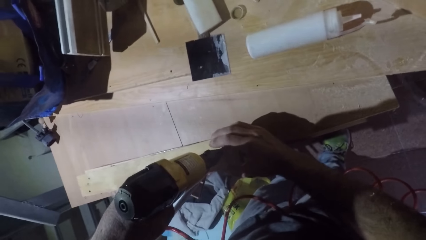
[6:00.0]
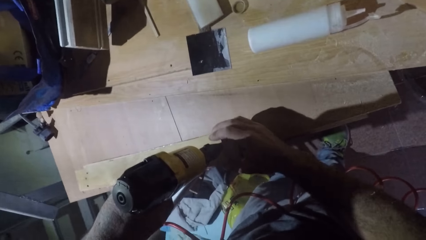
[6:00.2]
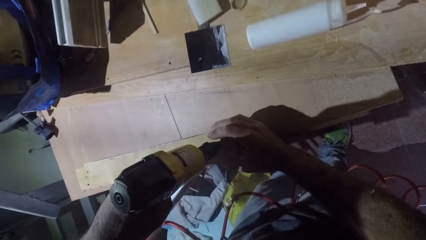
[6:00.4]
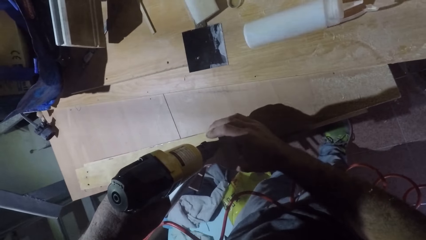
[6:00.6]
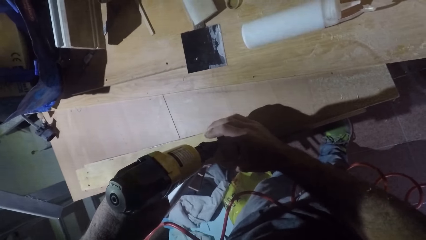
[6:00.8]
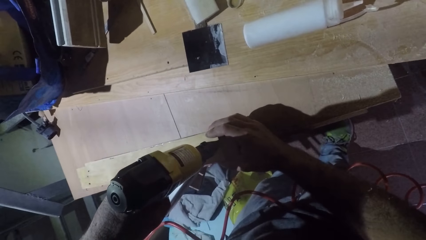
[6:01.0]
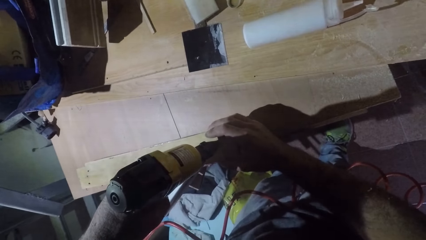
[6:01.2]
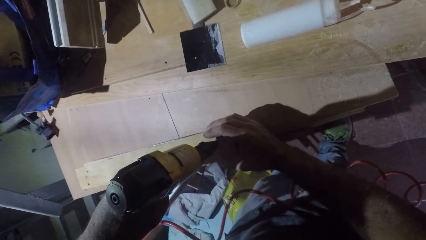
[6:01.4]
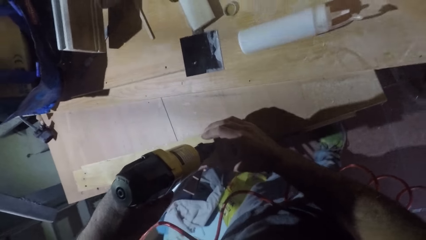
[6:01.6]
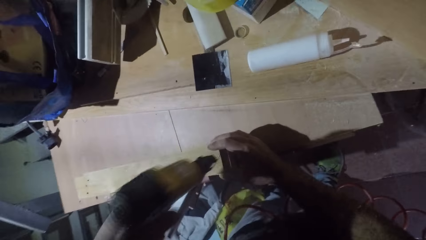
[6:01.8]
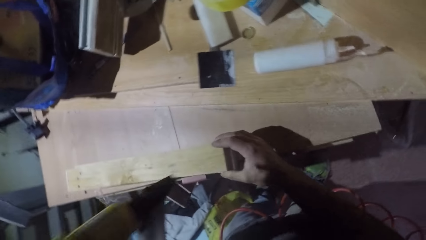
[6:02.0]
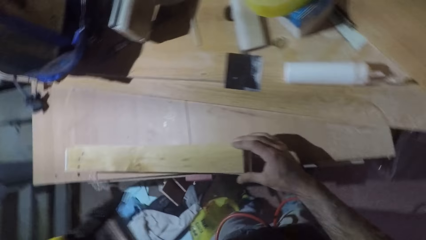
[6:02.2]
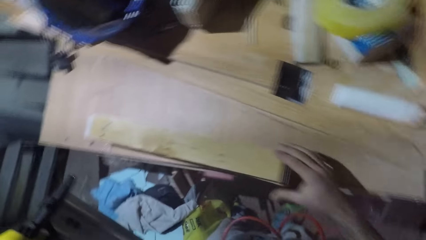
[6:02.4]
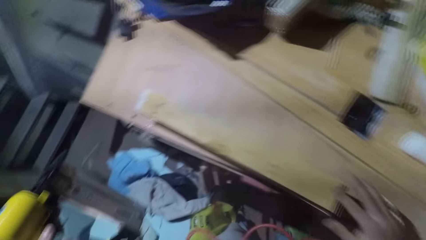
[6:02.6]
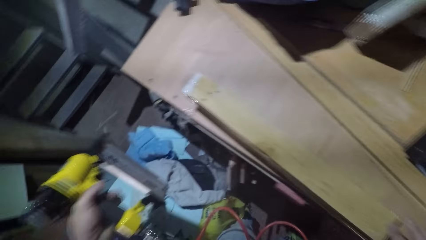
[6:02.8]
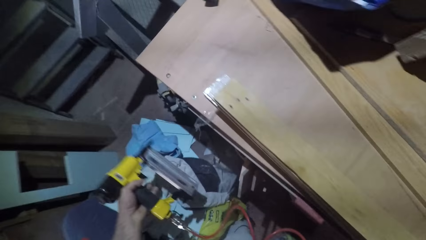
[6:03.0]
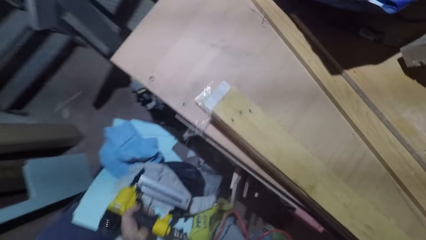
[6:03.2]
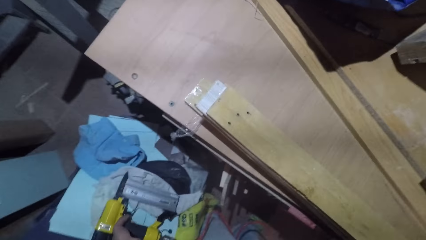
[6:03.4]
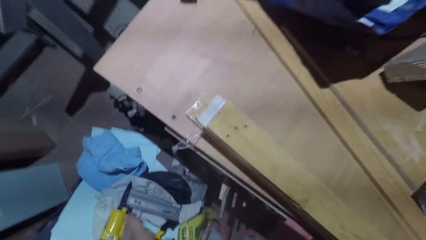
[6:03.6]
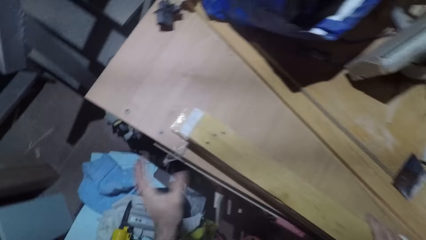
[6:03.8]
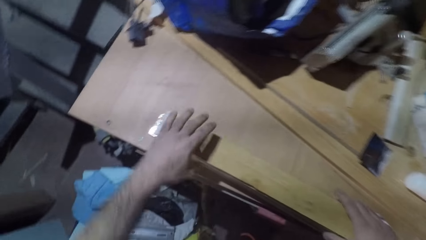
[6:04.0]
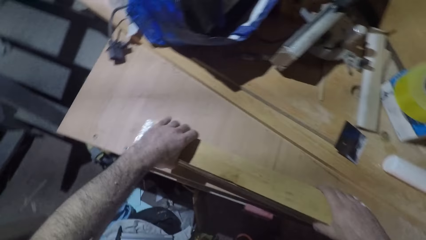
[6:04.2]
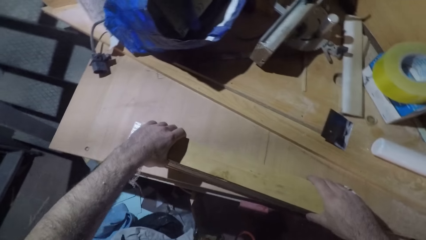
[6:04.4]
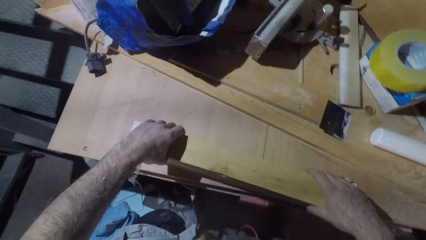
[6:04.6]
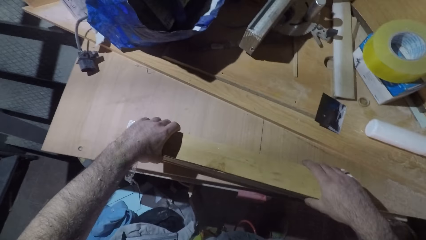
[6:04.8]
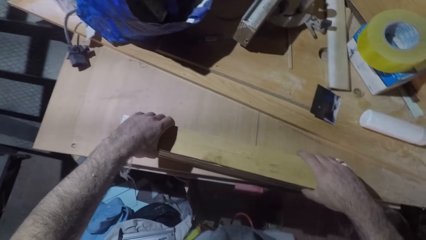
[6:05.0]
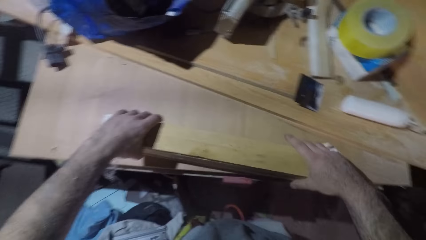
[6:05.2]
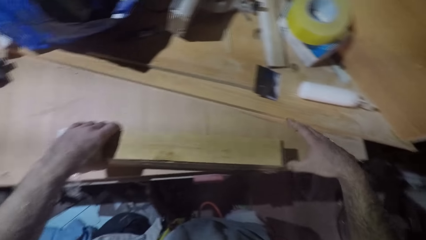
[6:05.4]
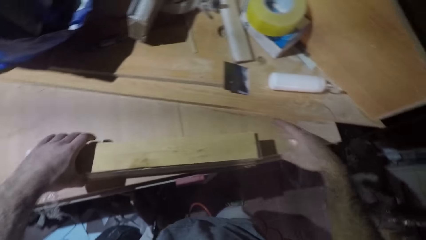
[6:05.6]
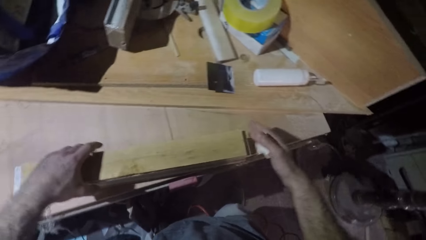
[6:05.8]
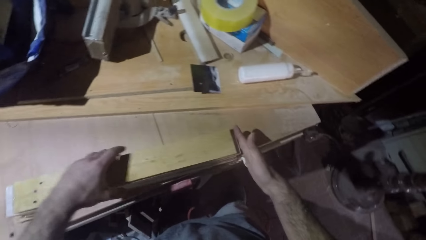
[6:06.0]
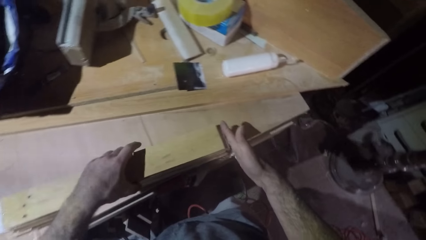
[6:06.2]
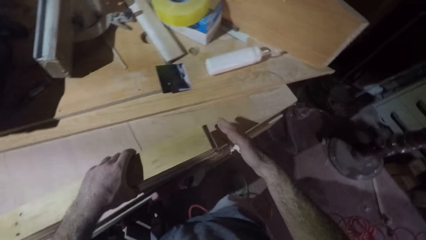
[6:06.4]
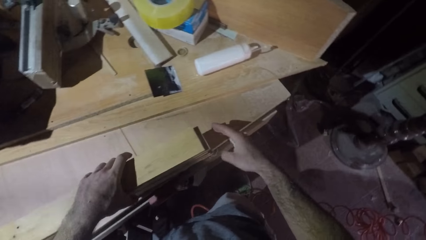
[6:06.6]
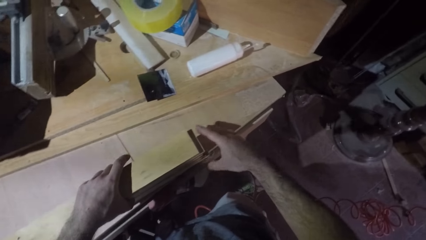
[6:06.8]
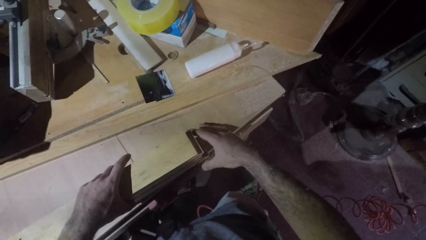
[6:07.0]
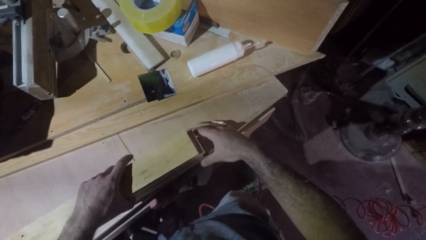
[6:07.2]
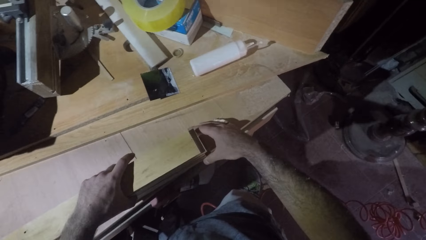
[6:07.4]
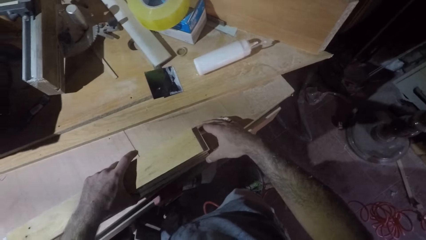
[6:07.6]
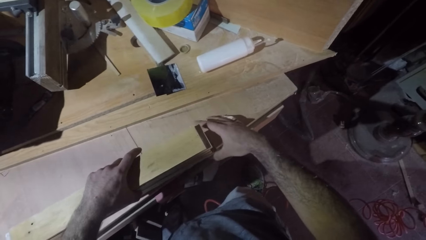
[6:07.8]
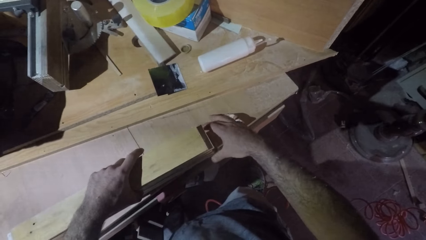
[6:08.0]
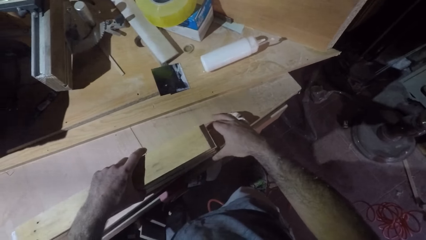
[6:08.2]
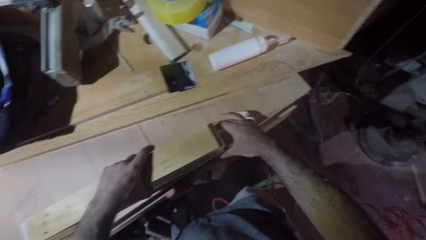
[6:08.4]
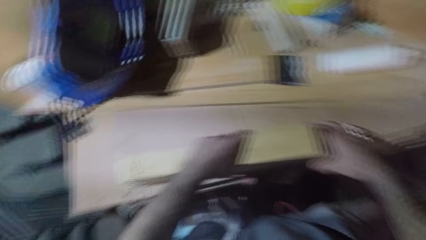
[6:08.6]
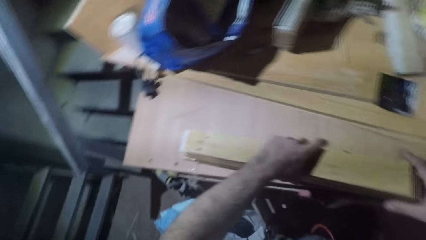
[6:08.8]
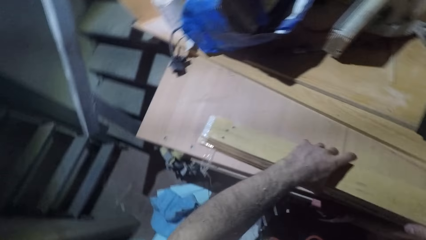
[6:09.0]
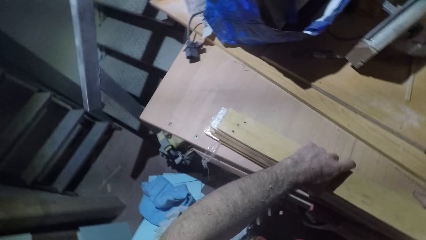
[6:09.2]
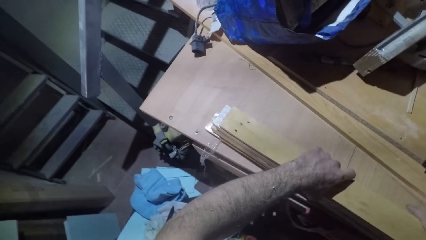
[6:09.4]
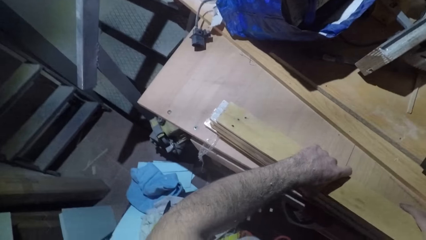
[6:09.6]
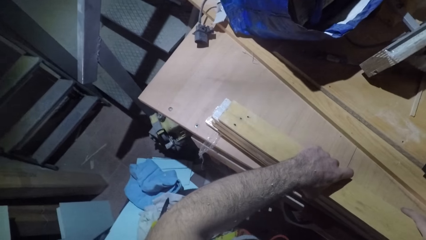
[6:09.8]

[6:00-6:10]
The camera wearer puts the nail gun down. They align the wood.

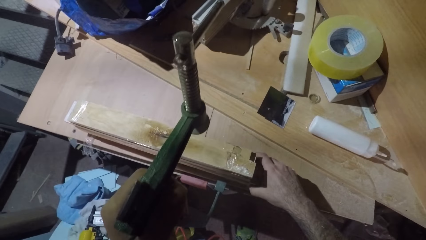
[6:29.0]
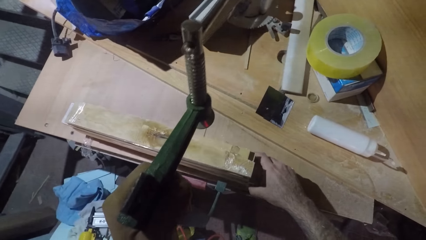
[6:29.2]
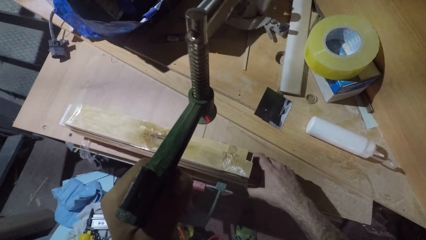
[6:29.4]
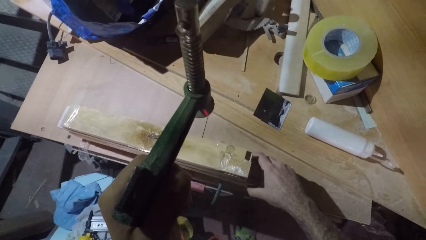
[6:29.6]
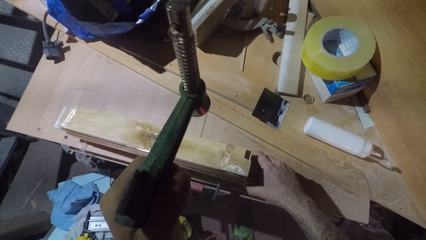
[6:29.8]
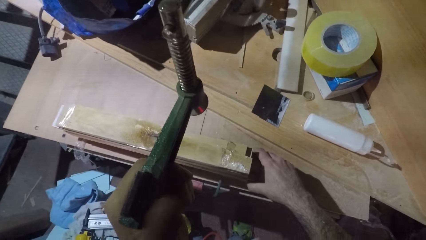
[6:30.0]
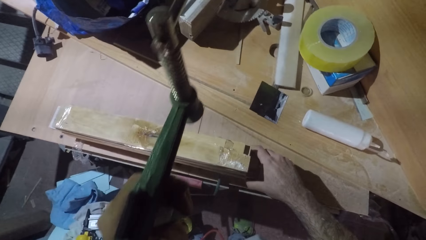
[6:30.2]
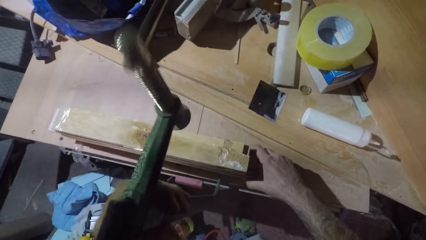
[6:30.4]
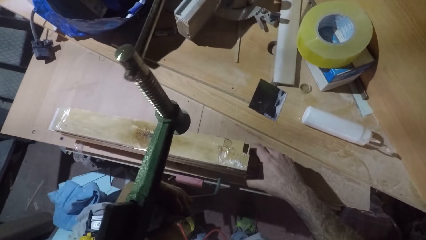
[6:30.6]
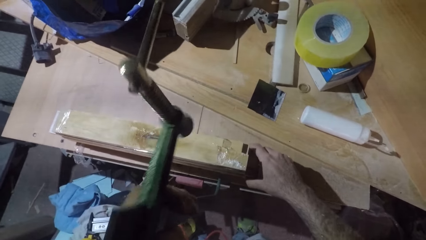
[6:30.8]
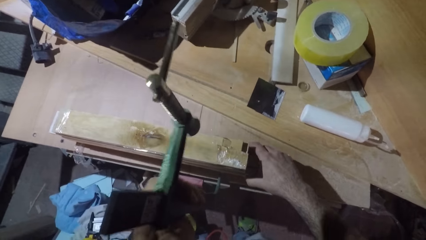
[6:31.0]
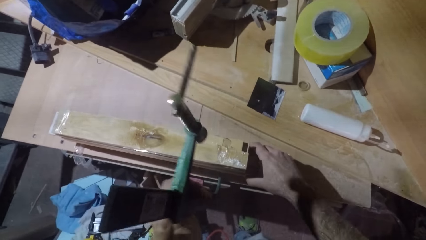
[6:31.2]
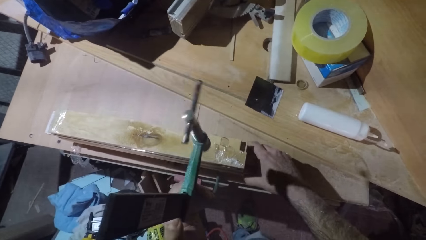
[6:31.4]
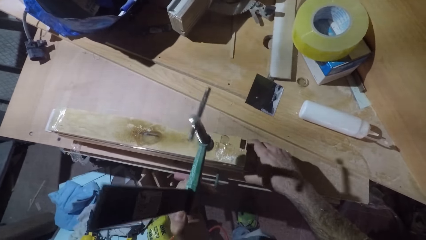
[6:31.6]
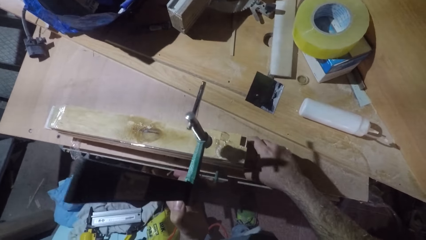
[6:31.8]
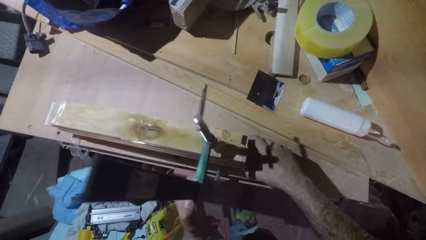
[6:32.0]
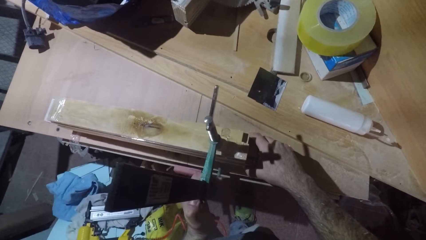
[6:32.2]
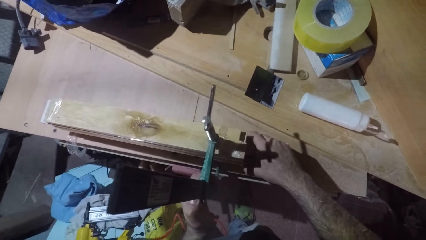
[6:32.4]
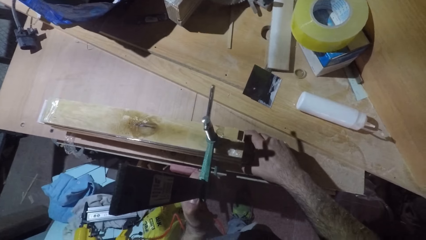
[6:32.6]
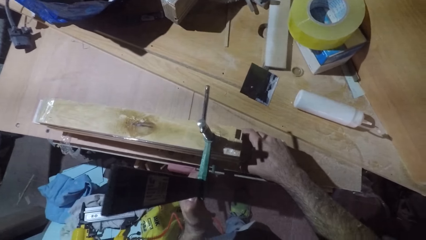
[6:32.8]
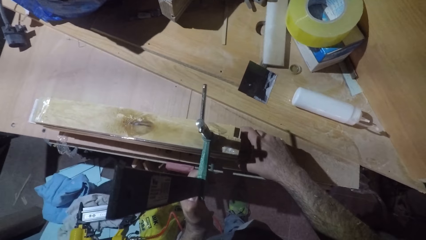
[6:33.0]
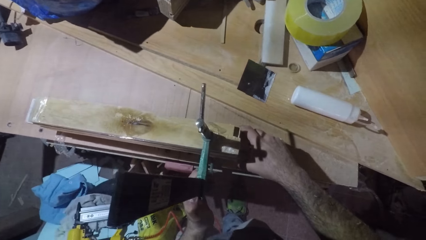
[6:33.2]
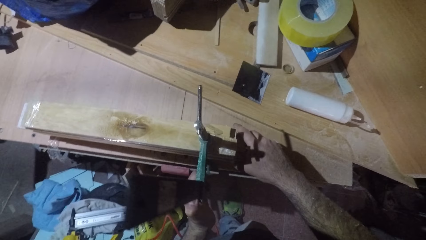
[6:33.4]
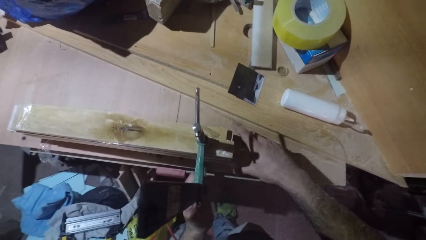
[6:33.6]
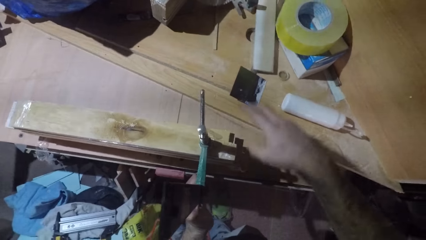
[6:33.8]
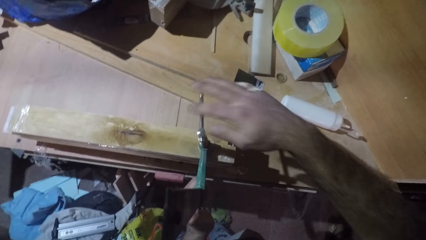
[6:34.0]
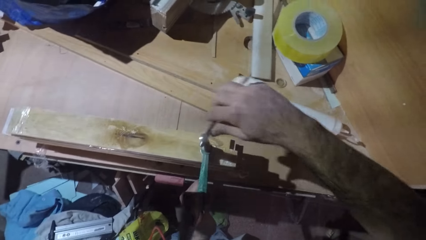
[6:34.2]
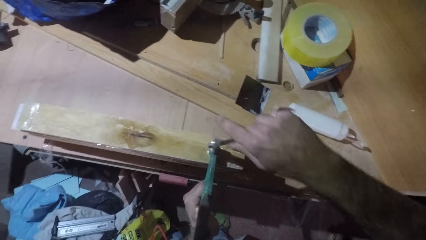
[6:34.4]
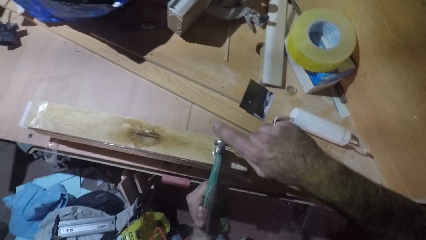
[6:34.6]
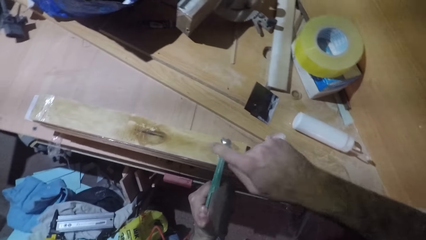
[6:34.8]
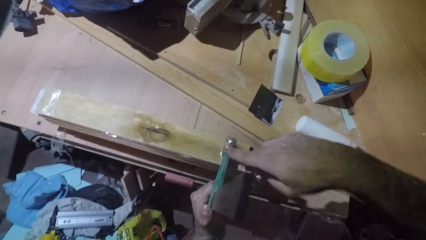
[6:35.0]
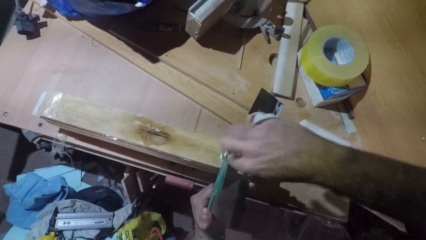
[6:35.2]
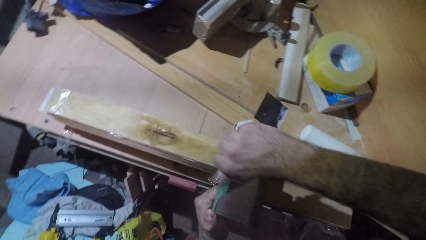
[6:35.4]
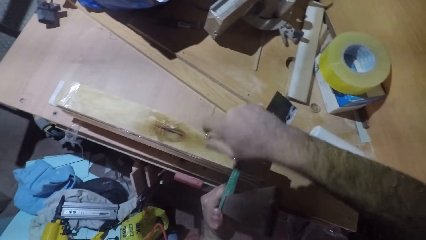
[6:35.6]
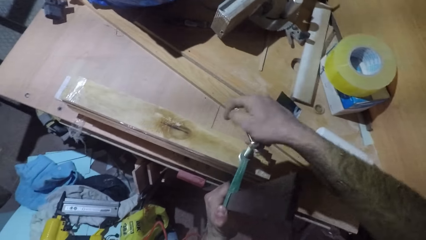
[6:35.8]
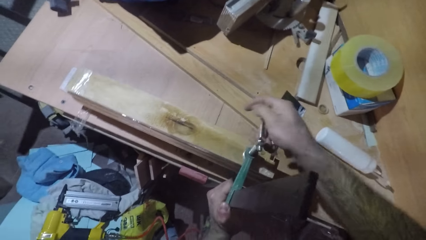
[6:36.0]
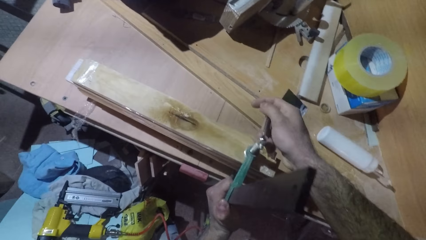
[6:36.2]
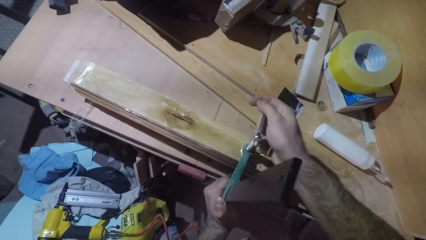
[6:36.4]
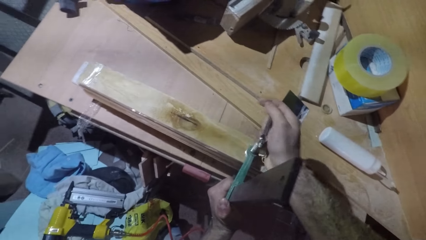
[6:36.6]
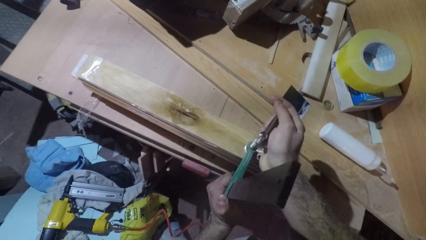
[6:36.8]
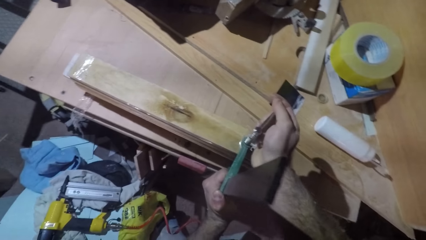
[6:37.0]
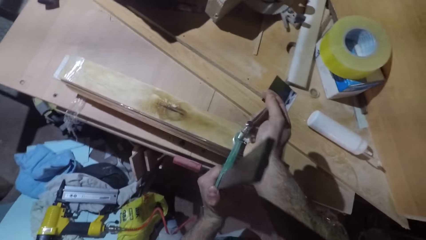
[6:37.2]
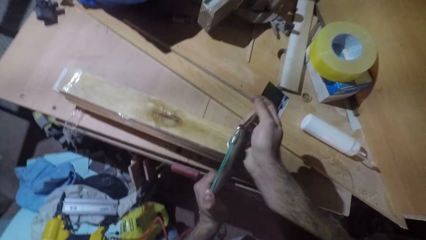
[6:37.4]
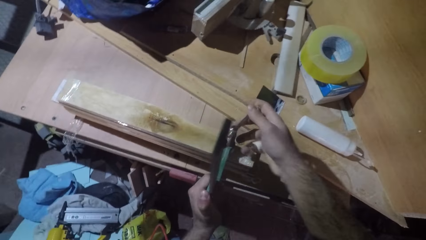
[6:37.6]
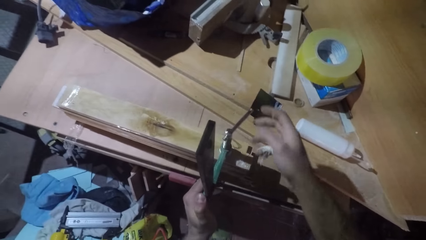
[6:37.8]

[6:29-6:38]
The camera wearer puts the clamp on the wood. They tighten the driller on the wood.
